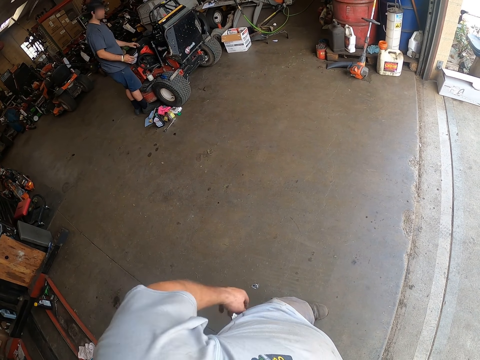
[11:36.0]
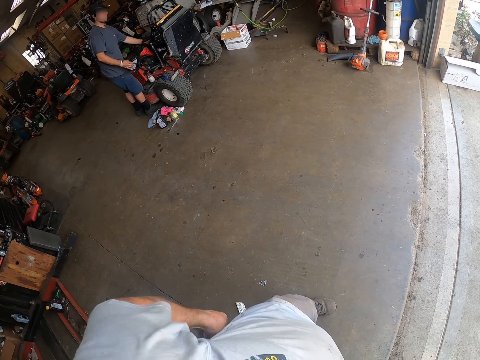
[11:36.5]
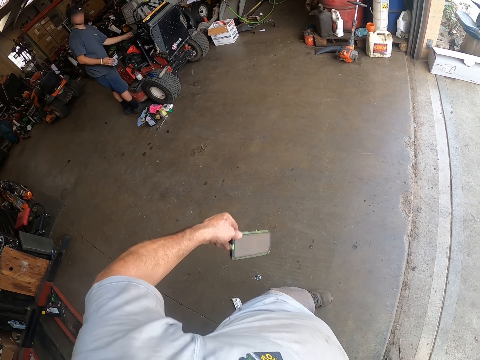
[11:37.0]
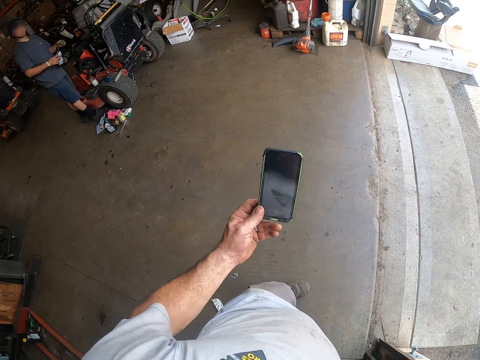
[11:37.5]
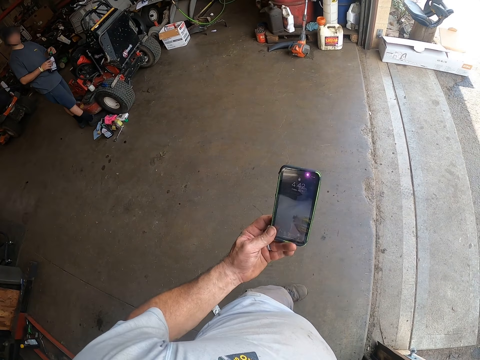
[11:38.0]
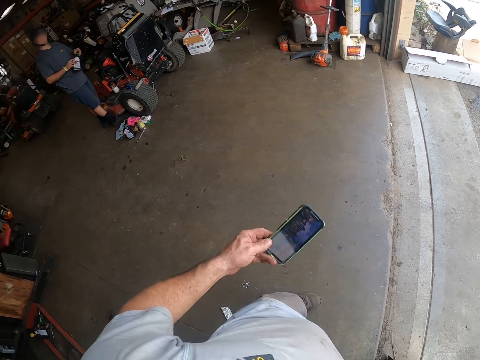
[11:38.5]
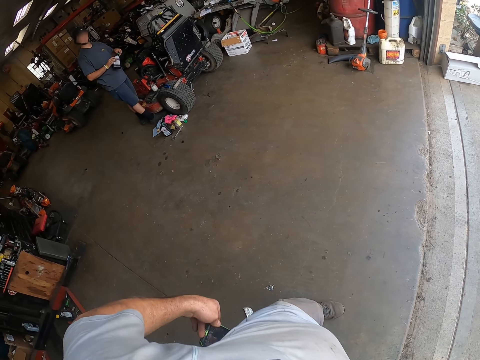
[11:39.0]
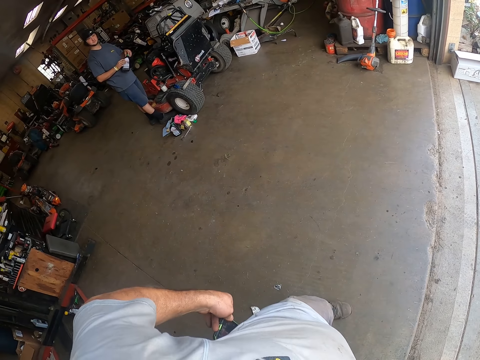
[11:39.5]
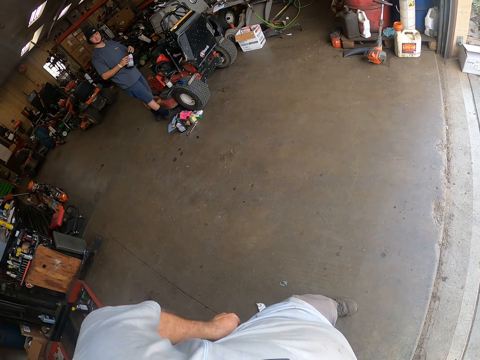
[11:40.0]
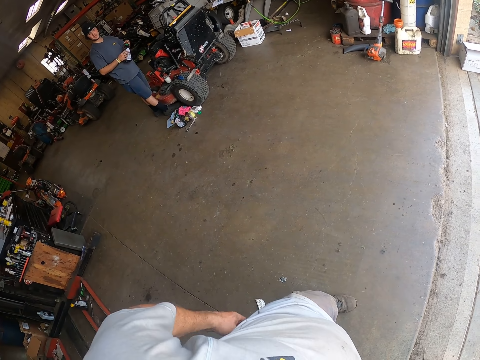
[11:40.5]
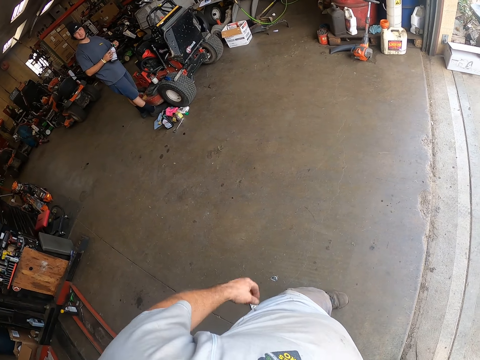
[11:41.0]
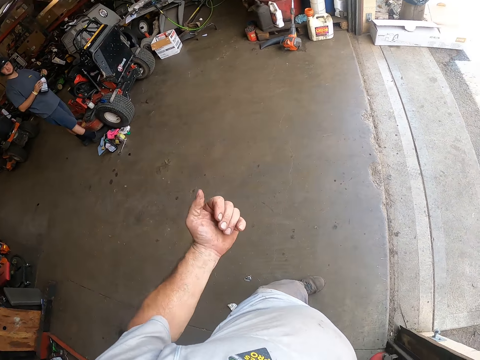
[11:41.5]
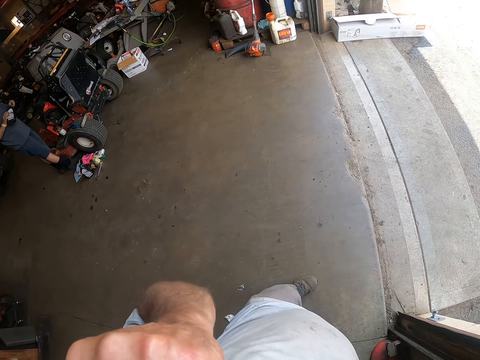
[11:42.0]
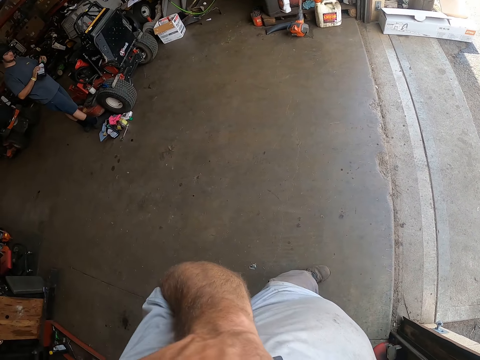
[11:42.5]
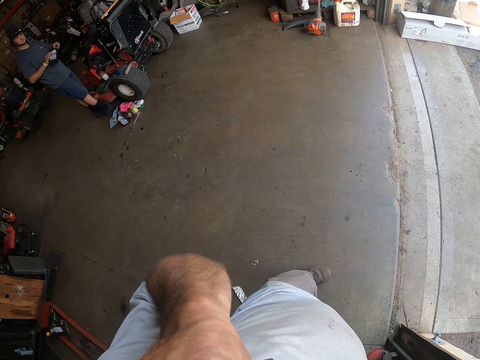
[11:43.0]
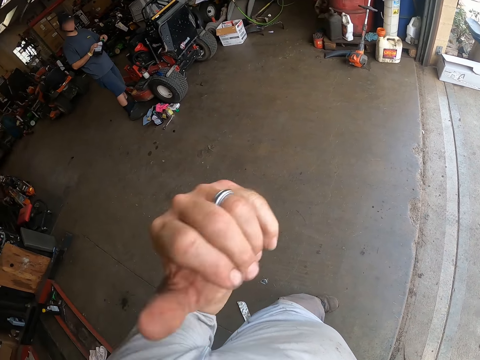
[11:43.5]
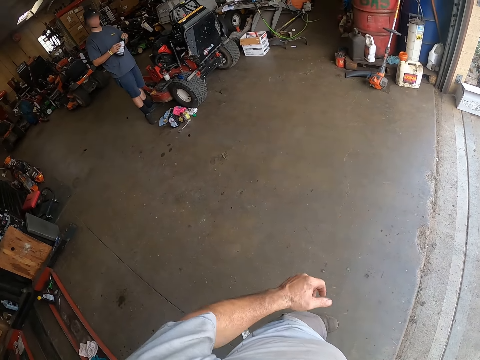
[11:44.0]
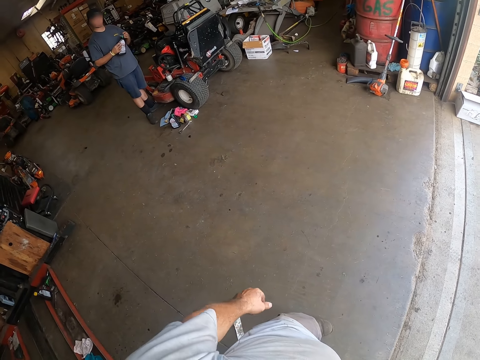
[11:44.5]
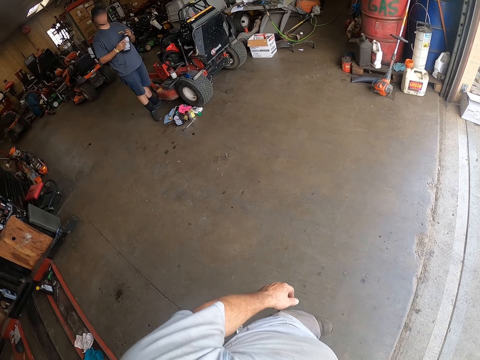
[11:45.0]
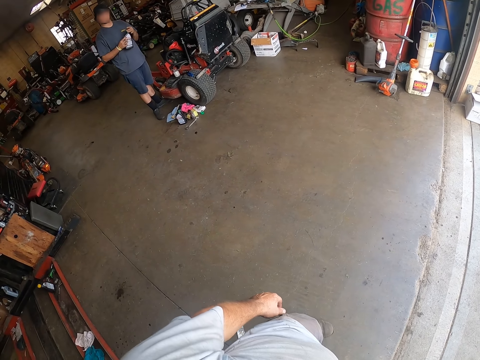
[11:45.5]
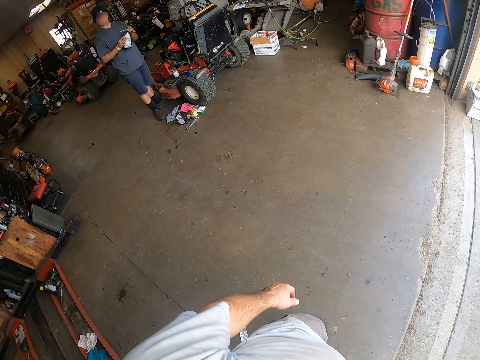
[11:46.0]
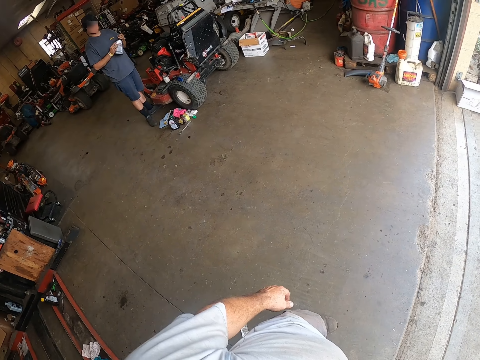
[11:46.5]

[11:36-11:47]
The camera wearer pulls his phone from his pocket with his left hand. He looks at his phone briefly. A man closes a lid in a bottle. The camera wearer operates the phone with a hand. He puts the phone back in his pocket. He scratches his nose with his left hand. He lifts up a hand. The man looks around a garage. The camera wearer looks around the garage.

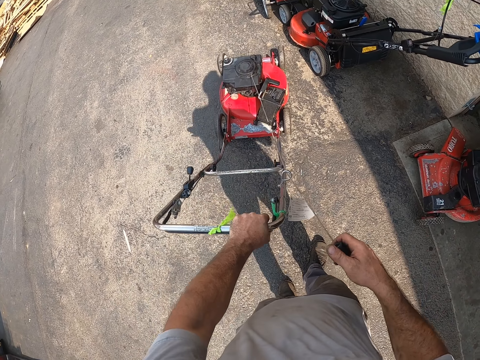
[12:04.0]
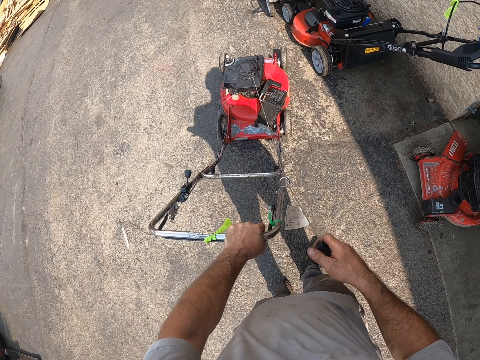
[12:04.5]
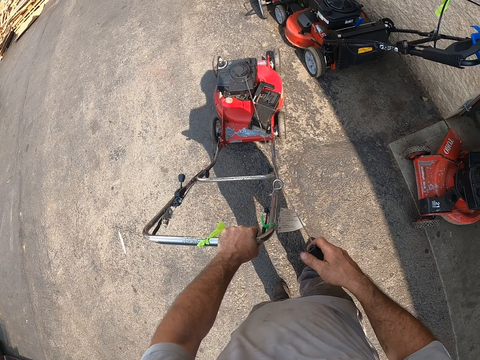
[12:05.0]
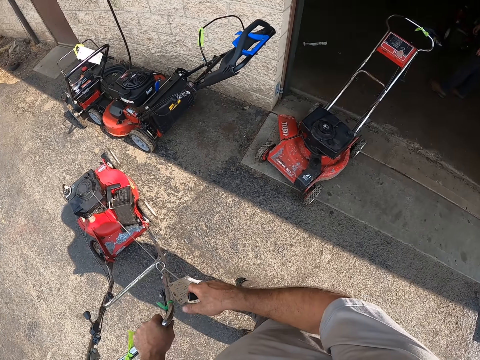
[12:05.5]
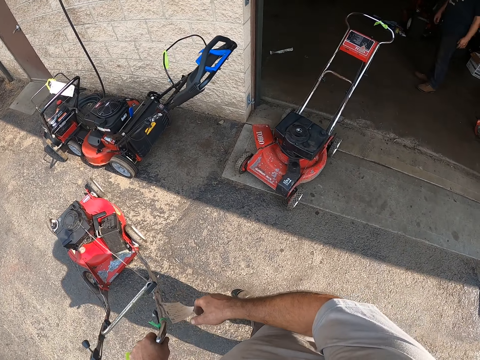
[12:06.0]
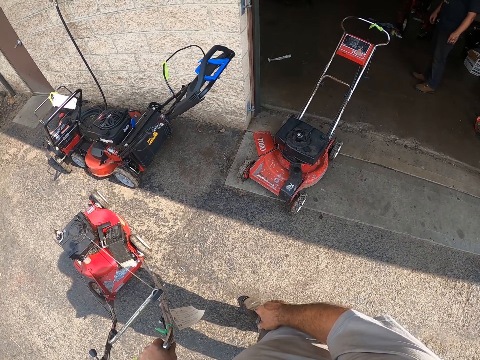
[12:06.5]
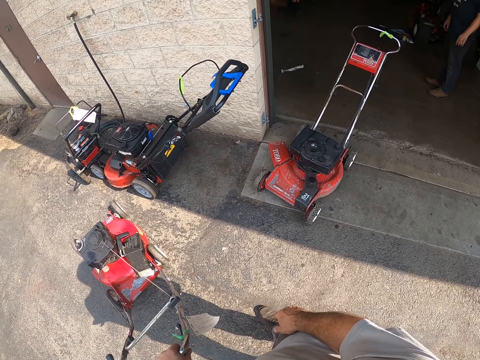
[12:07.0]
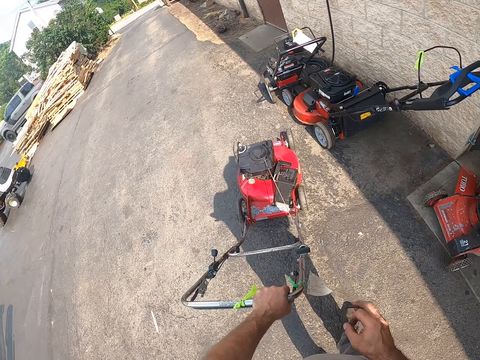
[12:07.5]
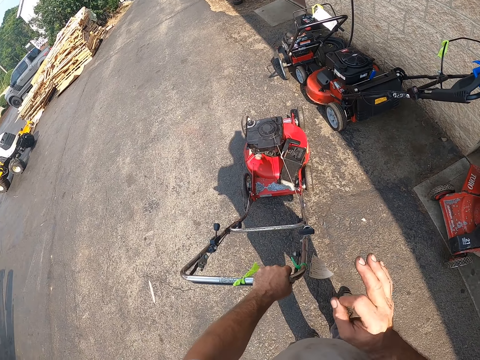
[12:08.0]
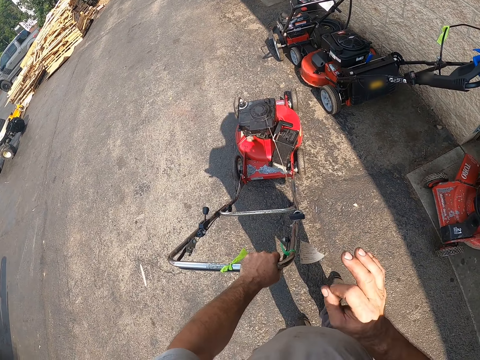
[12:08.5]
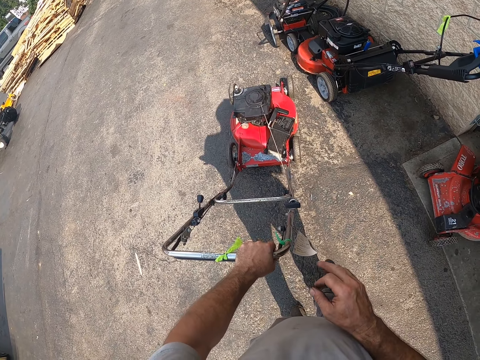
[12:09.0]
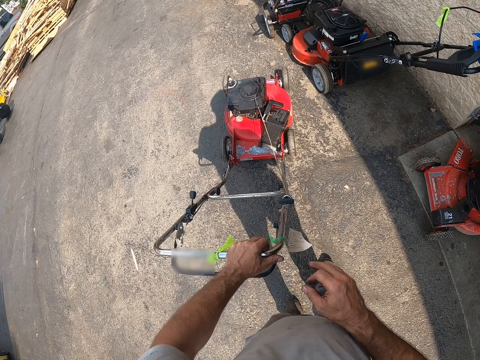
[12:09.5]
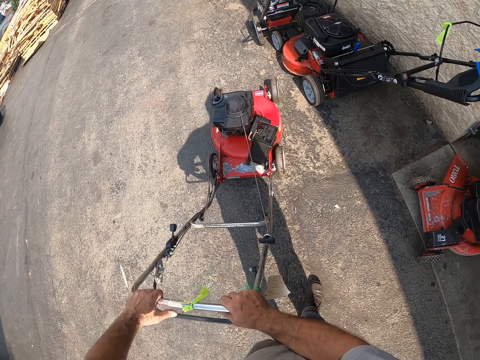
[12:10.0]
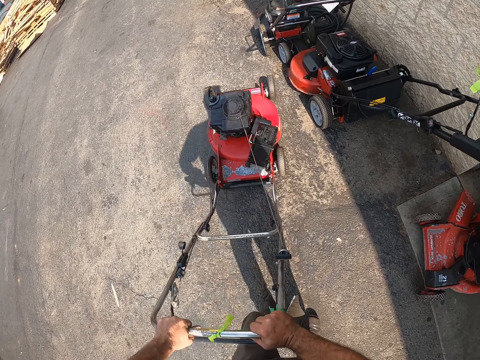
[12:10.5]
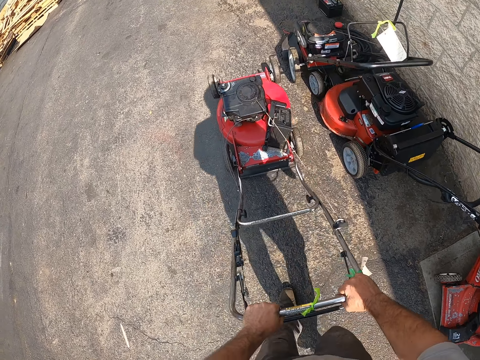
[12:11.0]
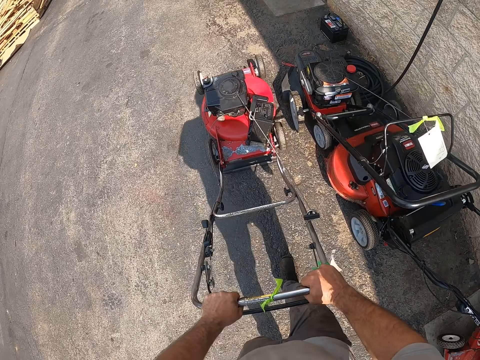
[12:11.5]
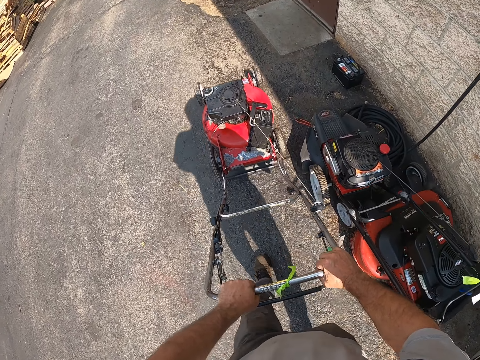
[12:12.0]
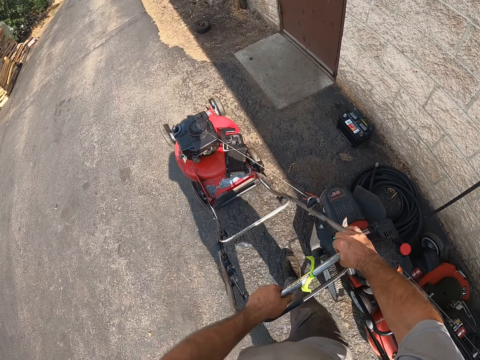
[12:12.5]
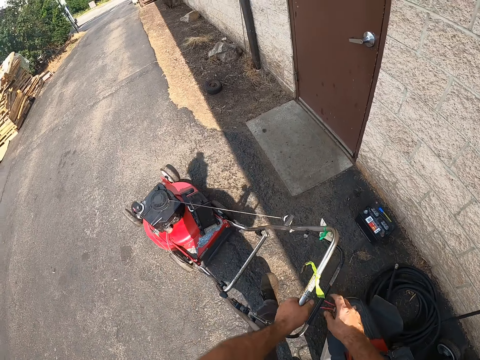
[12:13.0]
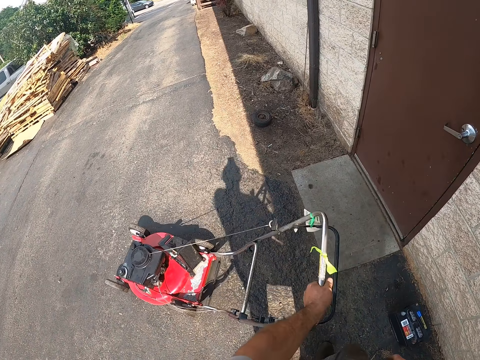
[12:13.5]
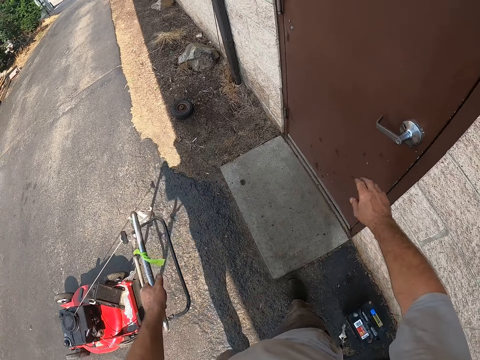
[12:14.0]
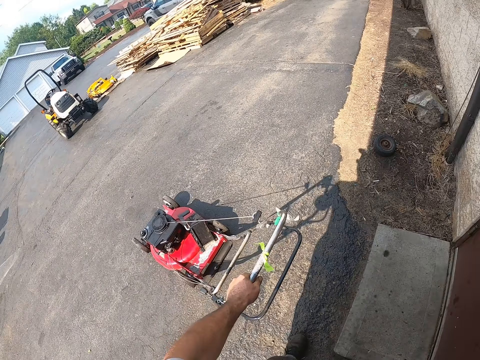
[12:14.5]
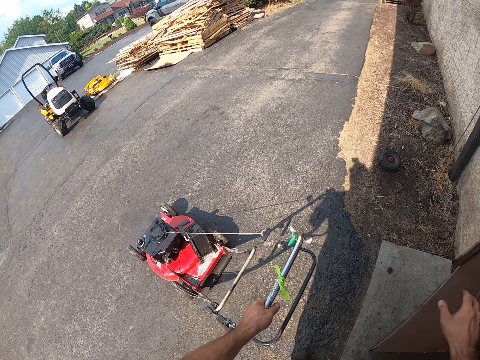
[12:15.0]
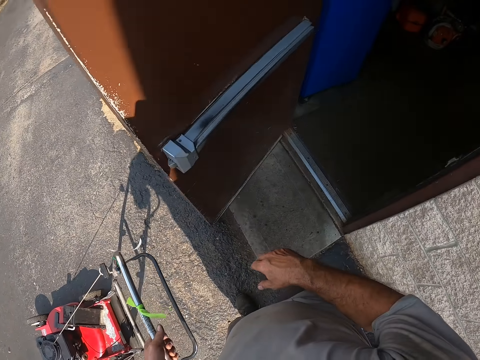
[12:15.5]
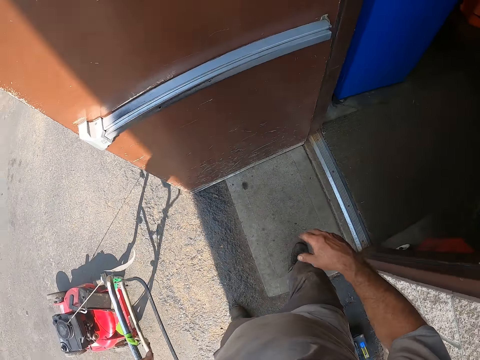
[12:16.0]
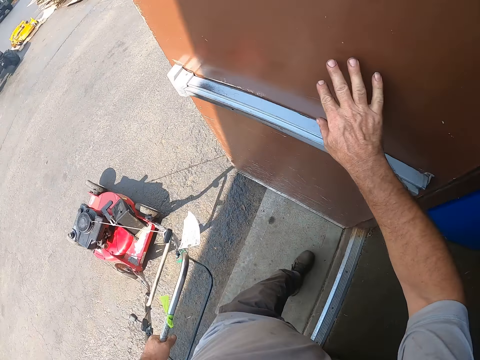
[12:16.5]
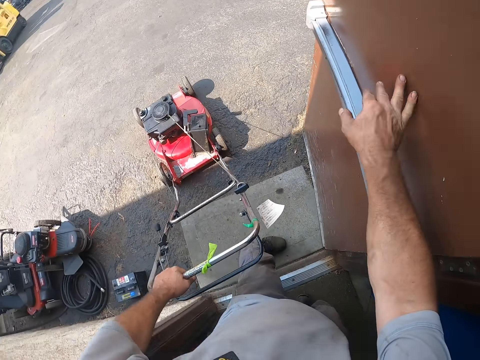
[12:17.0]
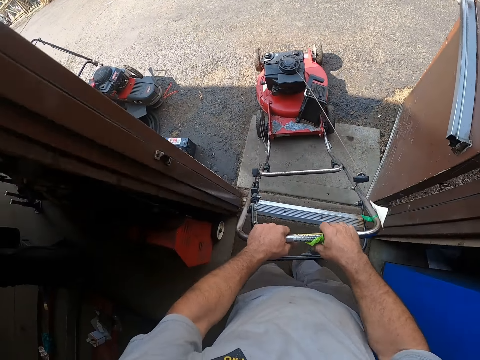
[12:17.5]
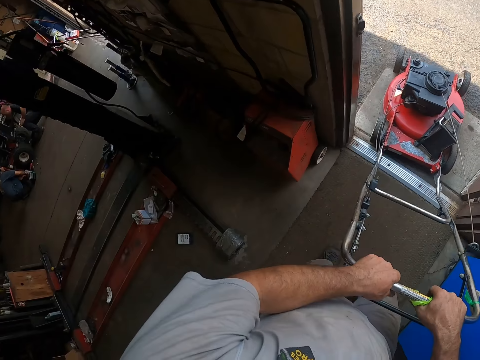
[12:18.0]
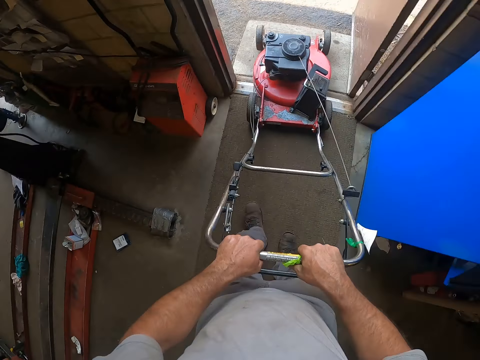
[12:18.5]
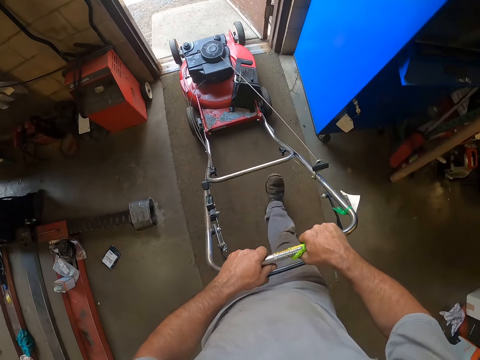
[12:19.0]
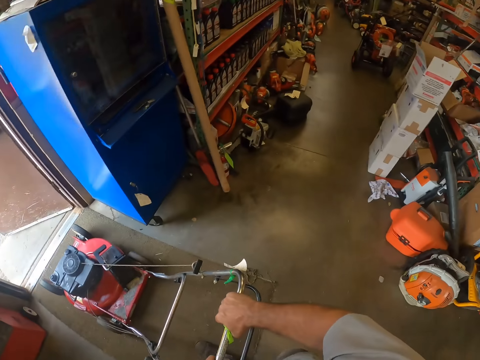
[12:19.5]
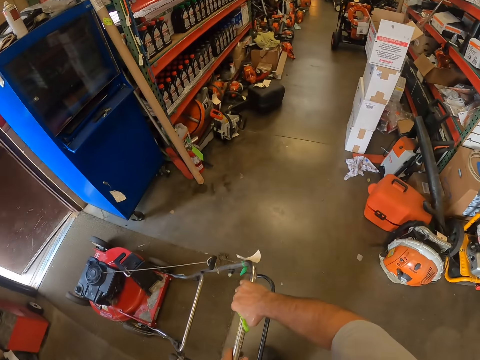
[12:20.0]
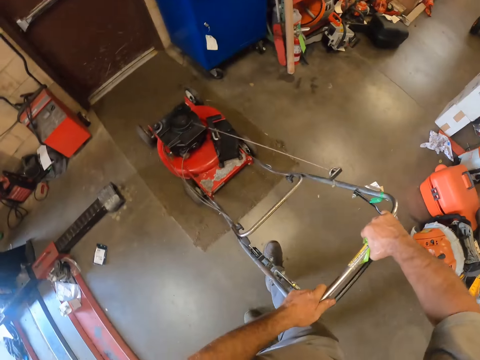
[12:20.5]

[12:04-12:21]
The camera wearer adjusts a wire on a lawn mower. He releases the starter. He looks around a parking lot. He makes gestures with his right hand. He moves a hand on the parking lot. He holds the lawn mower with both hands. He drives the lawn mower on the parking lot. He opens a door with his right hand. He holds the door with his right hand. He pulls the lawn mower with both hands. He drives the lawn mower in a garage.
